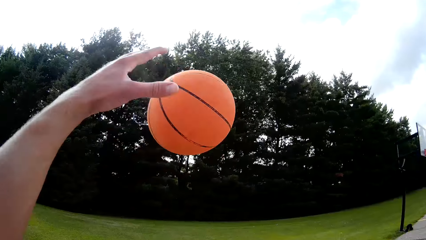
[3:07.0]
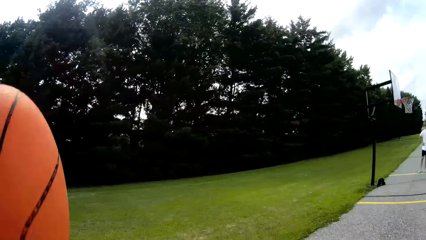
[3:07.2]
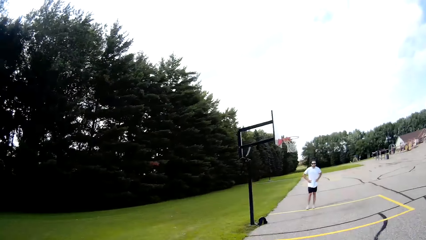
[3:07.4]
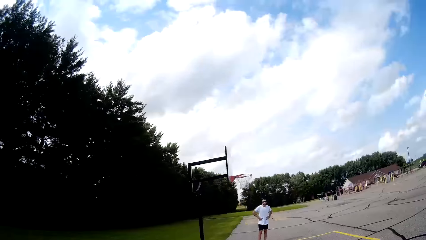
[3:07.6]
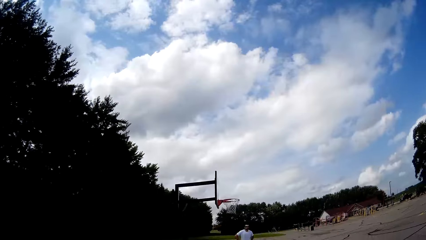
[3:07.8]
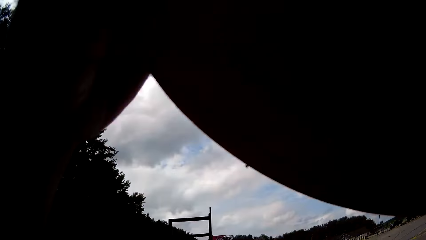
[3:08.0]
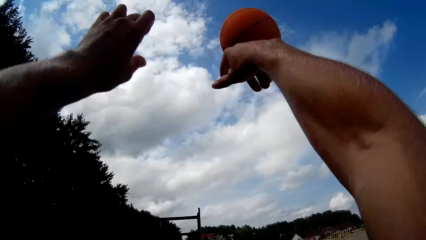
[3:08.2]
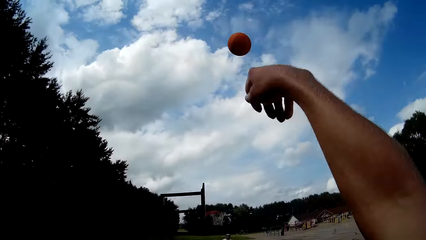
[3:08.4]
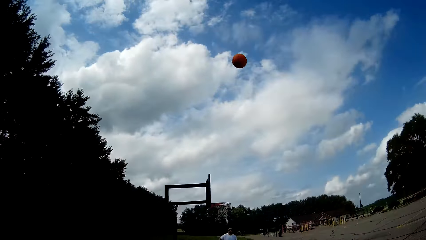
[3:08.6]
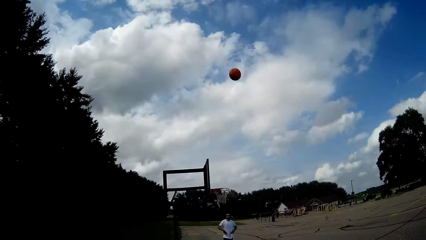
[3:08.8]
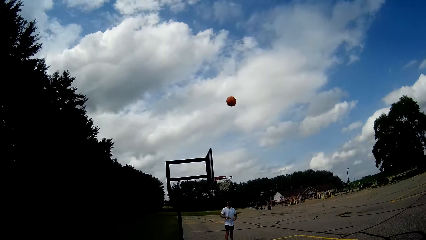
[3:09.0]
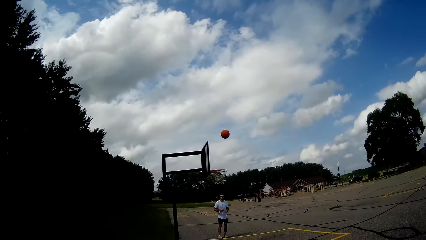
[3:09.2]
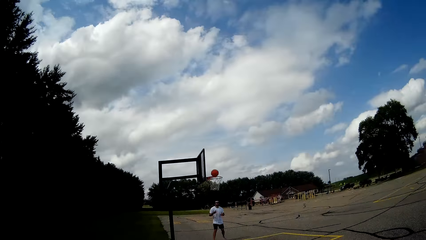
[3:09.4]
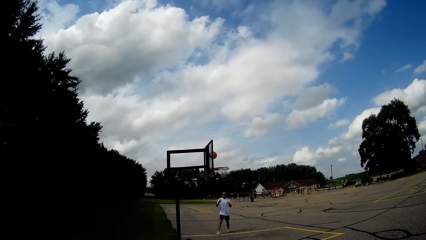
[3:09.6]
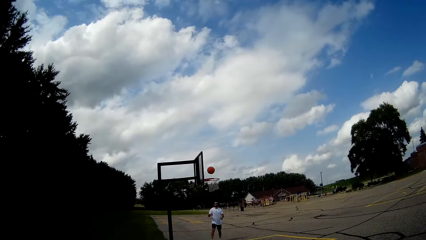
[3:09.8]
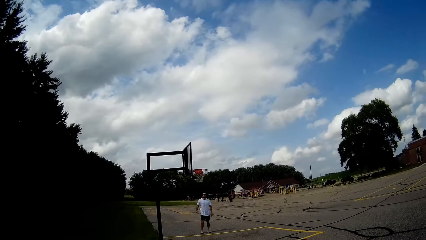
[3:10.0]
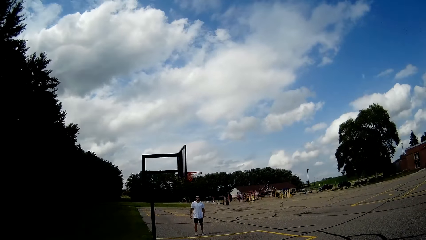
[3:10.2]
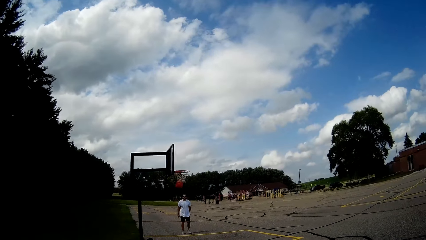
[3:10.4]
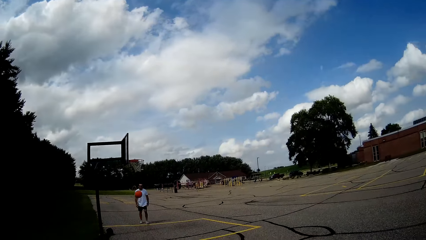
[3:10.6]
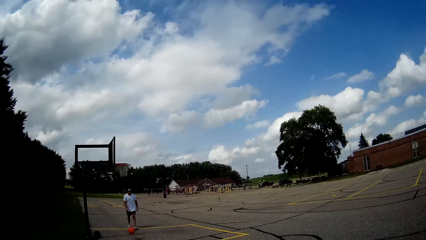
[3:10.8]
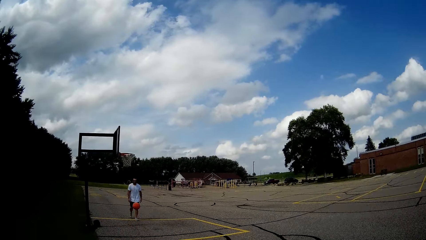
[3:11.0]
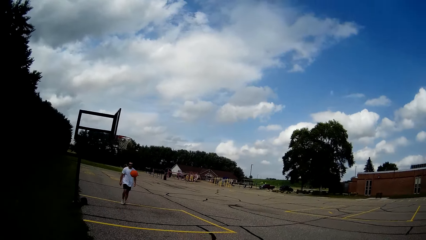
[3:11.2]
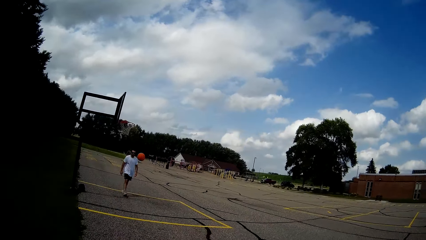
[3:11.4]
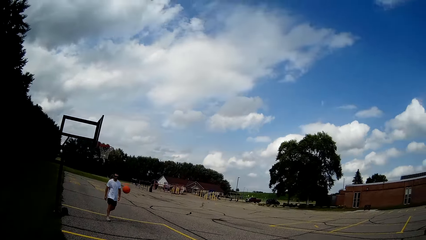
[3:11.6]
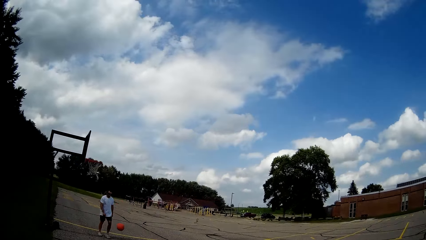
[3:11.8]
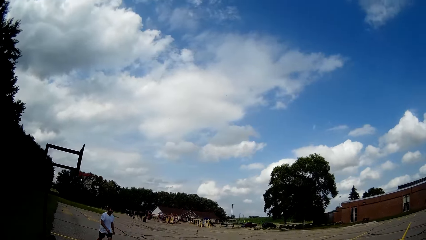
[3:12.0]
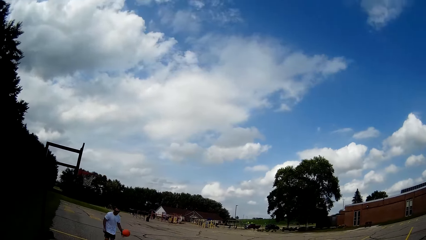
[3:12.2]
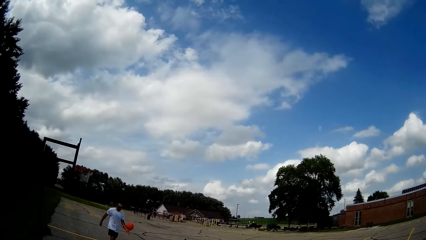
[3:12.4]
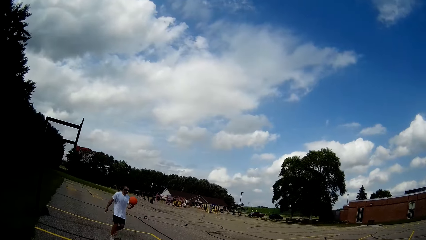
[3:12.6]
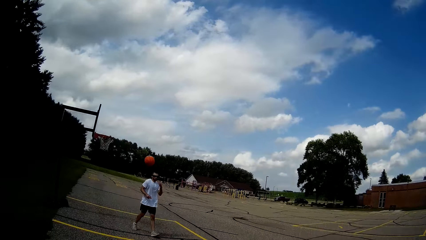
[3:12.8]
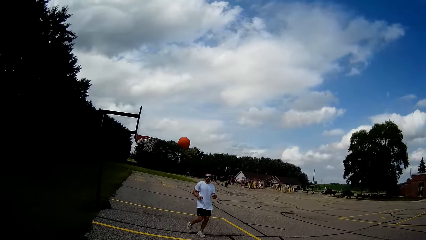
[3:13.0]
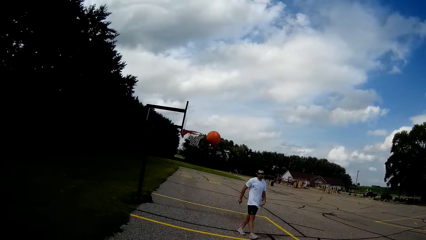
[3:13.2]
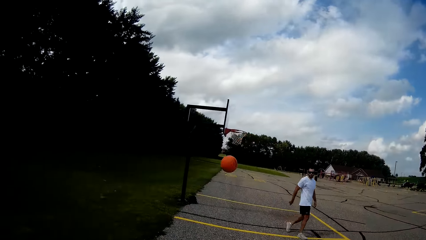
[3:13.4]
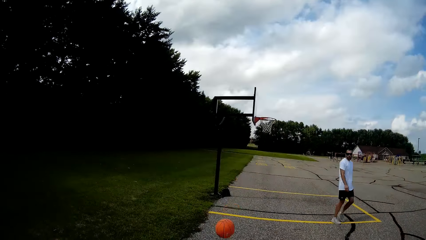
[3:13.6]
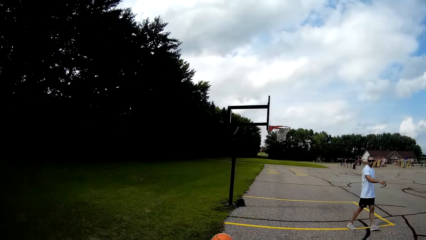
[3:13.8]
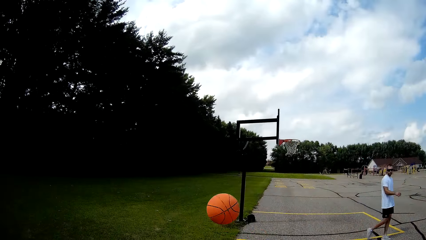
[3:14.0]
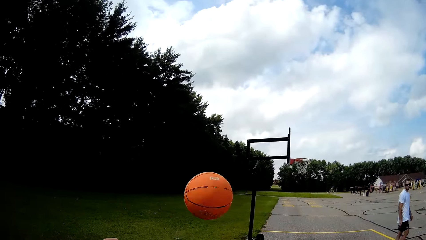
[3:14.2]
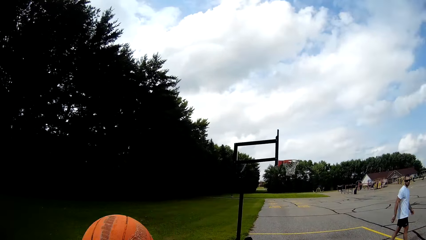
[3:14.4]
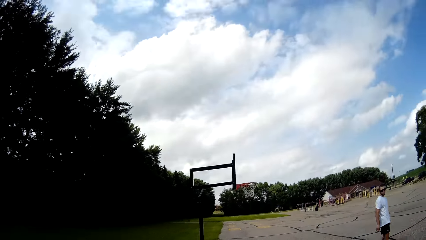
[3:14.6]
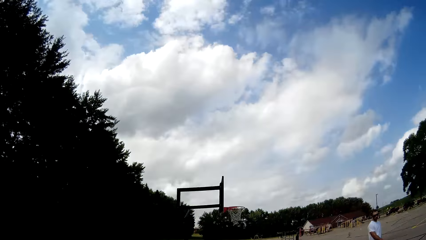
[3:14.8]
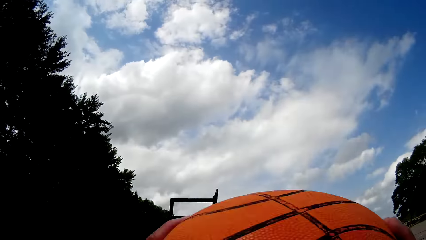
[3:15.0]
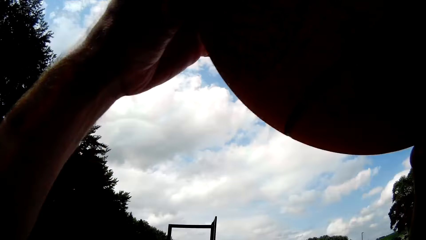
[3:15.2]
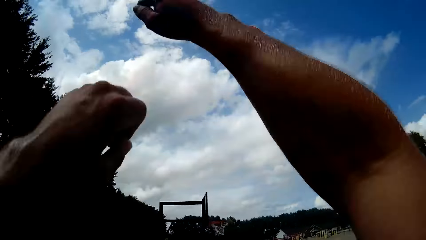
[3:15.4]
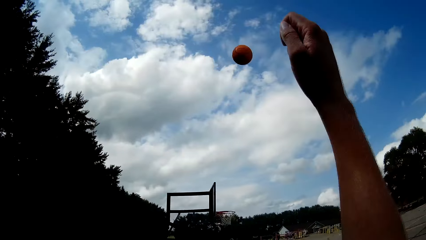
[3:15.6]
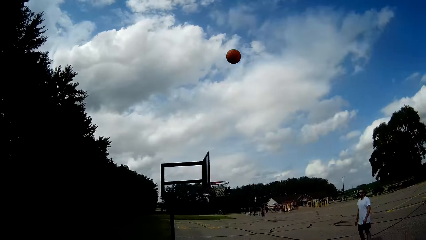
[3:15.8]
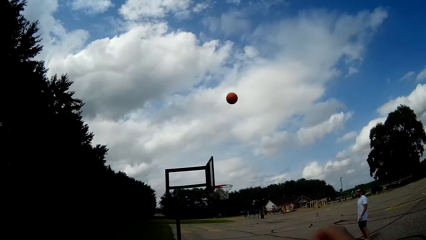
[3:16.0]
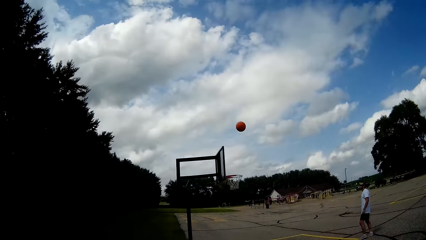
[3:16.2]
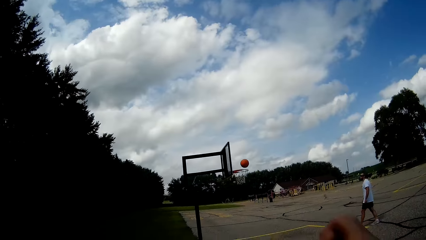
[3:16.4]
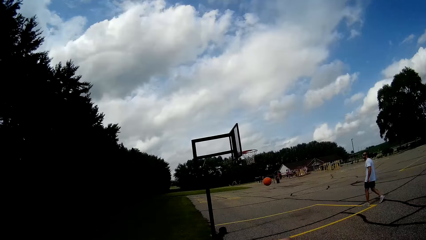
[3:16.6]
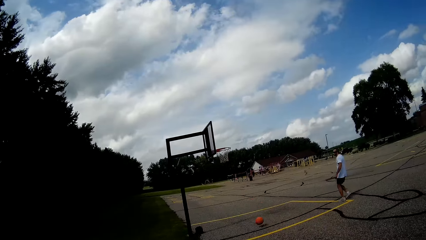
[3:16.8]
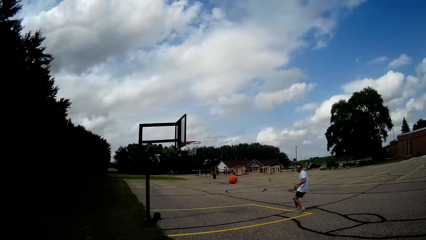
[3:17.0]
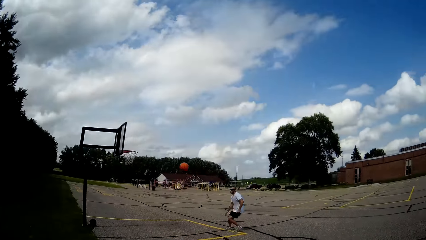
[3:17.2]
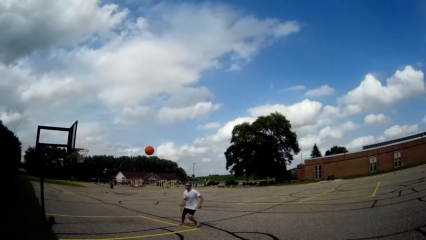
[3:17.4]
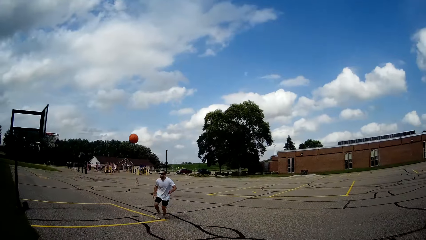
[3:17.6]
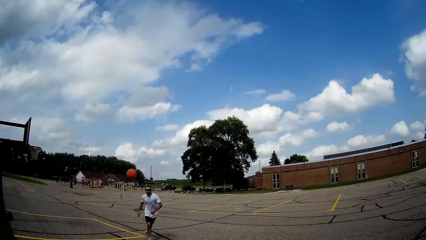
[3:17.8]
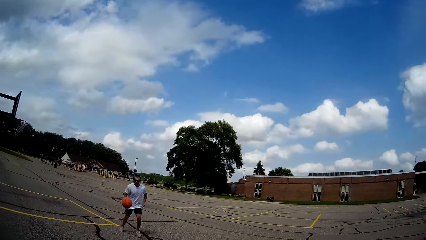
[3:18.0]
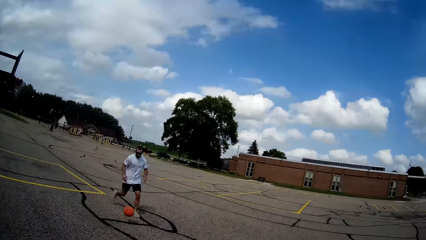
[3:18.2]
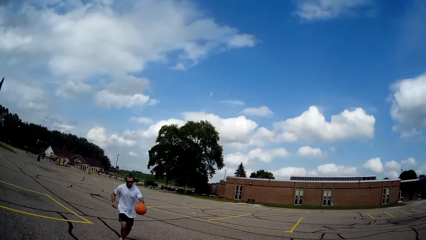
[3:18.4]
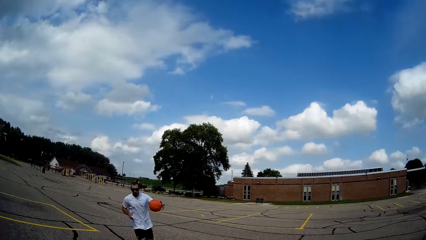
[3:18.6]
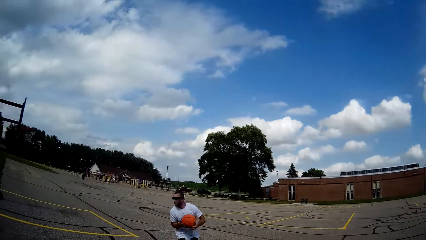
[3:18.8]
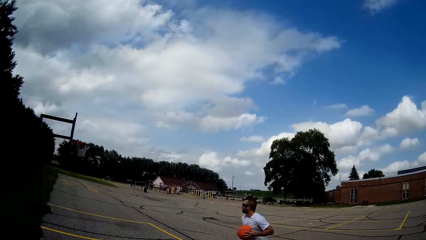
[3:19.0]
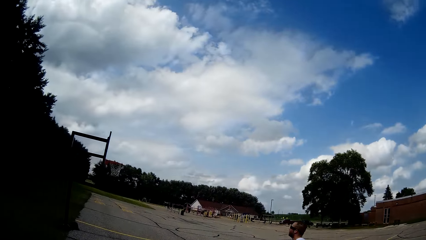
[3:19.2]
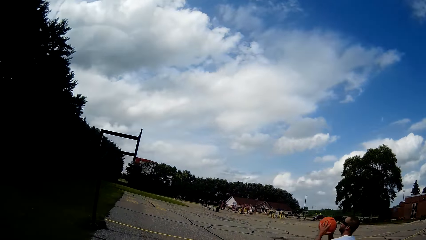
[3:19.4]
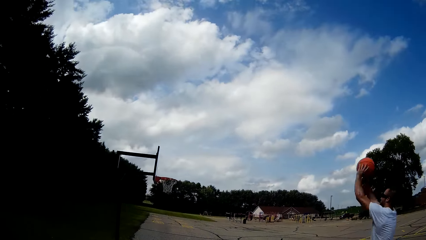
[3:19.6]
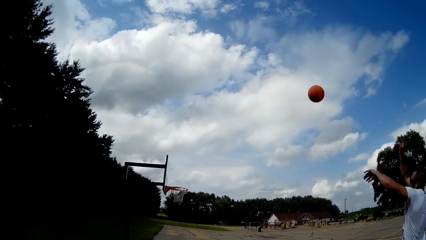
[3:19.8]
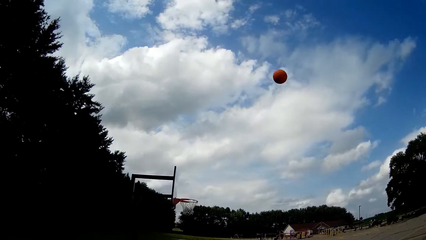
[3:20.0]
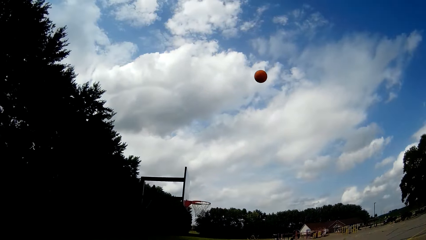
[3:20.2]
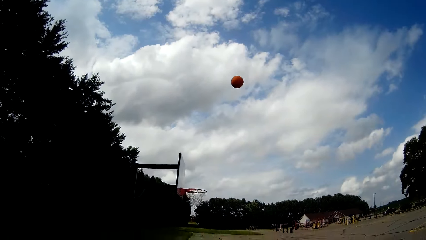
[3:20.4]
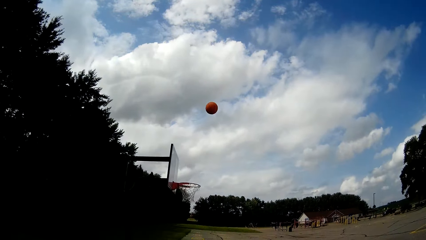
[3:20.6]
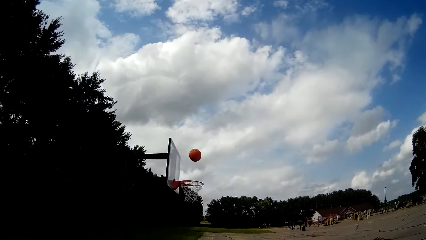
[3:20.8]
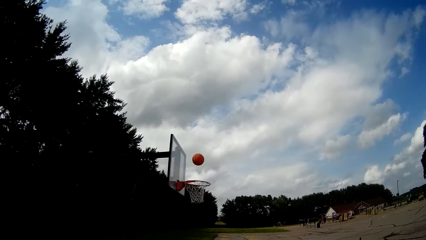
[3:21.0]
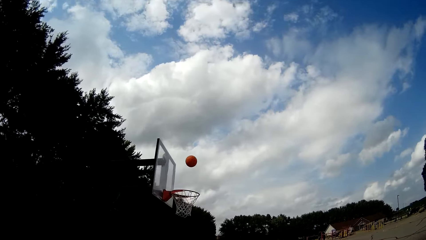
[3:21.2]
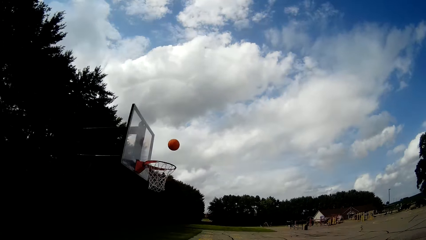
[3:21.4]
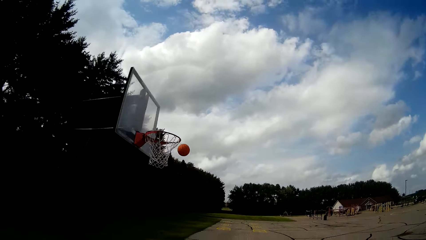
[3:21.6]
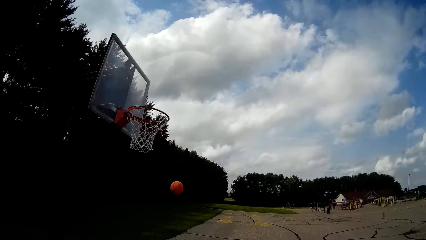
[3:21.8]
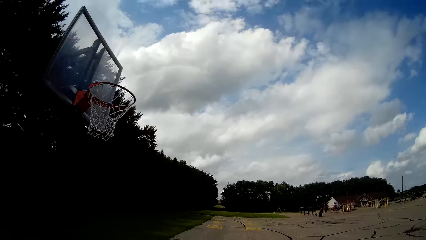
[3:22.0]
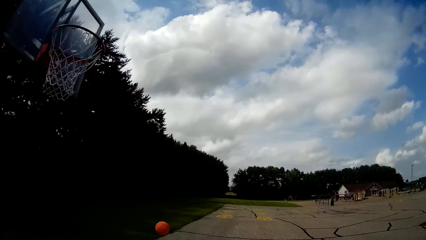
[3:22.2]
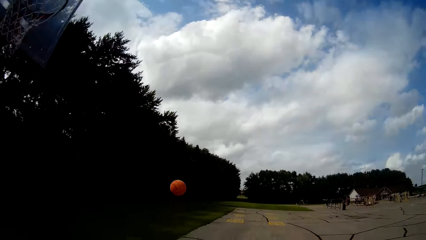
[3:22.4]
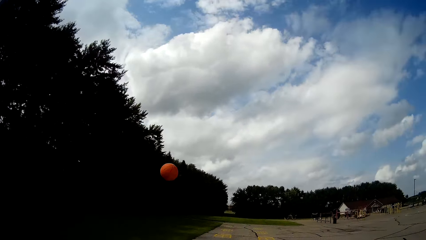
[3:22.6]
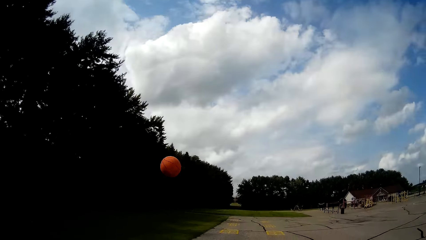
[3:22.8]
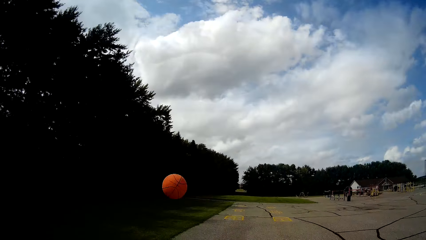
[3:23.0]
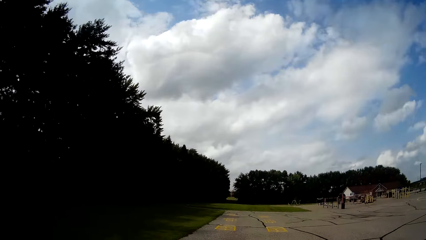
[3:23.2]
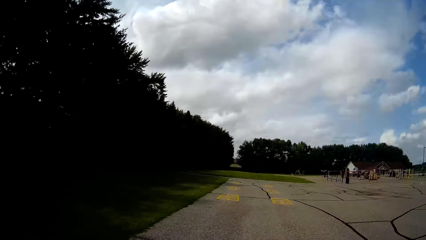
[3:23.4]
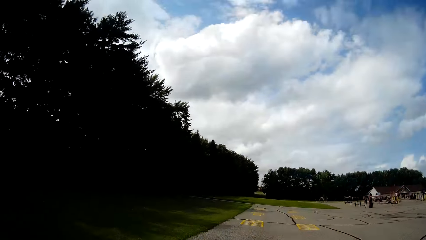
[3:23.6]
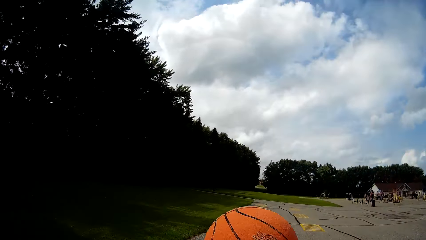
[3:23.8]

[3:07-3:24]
The camera wearer catches the basketball with his left hand. He throws the basketball in the rim with his hands. A man walks after the ball, tosses the basketball to the camera wearer, and hits the ball. The camera wearer catches the basketball with his hands. He throws the basketball toward the rim with his hands. The man runs after the ball, catches the basketball with his left hand, and throws the basketball toward the rim with his hands.
